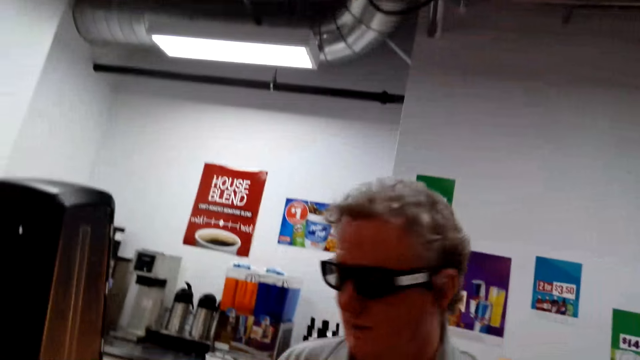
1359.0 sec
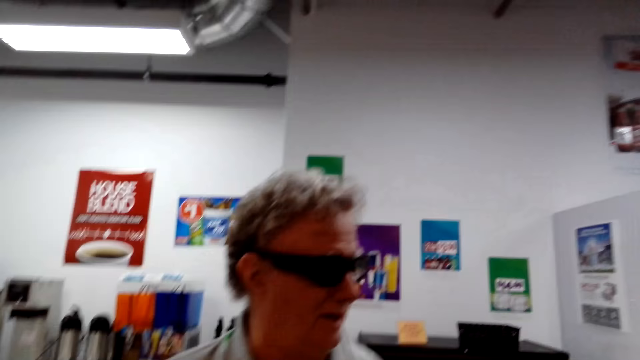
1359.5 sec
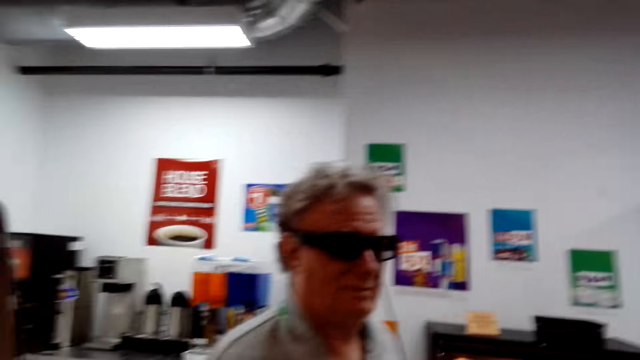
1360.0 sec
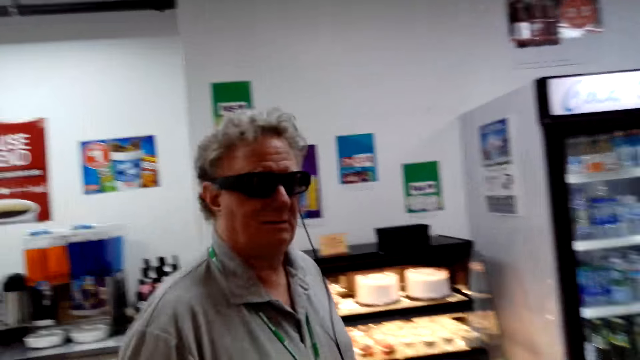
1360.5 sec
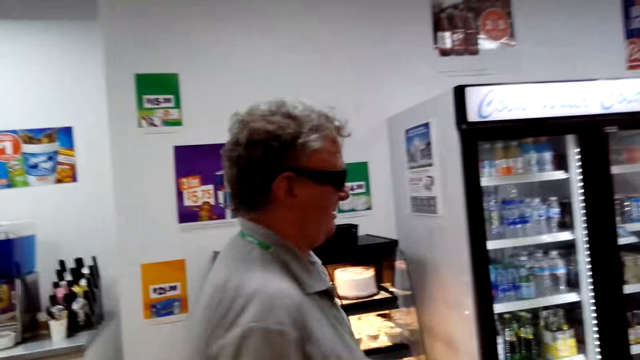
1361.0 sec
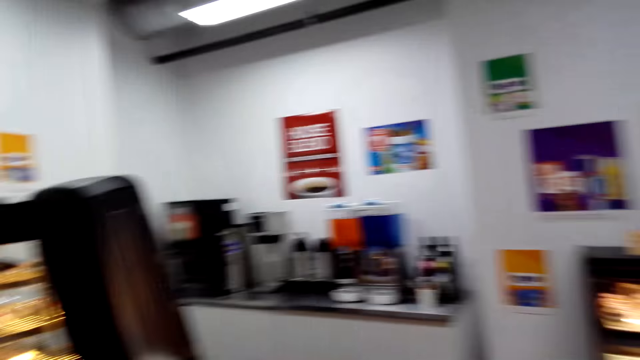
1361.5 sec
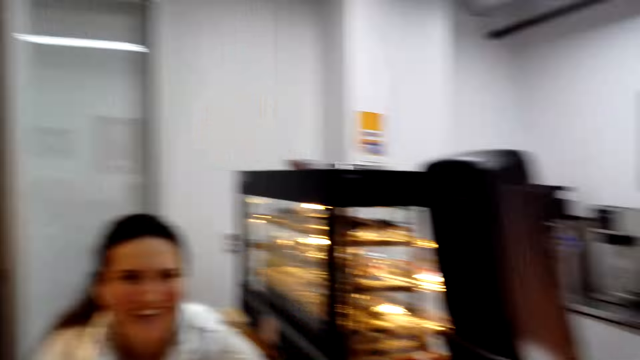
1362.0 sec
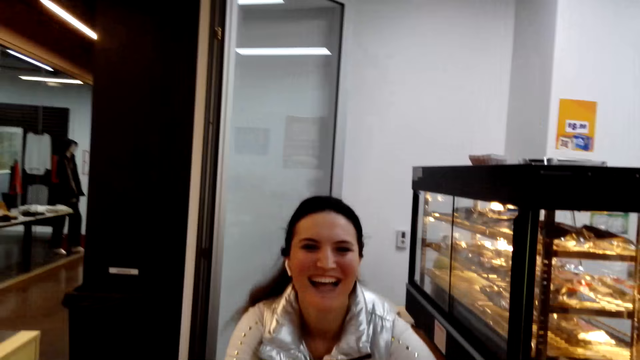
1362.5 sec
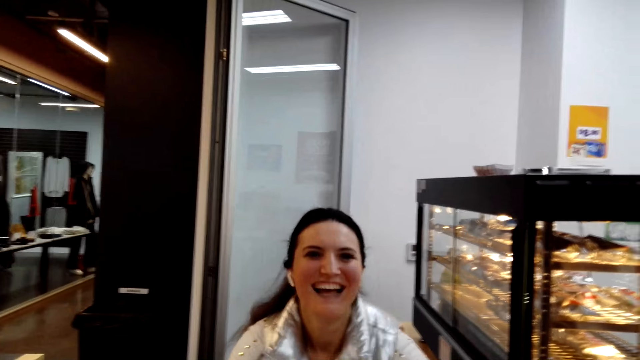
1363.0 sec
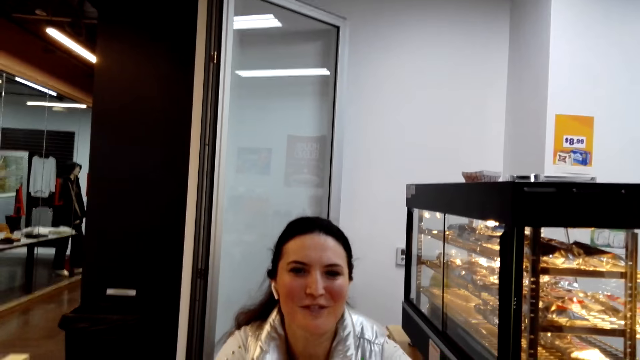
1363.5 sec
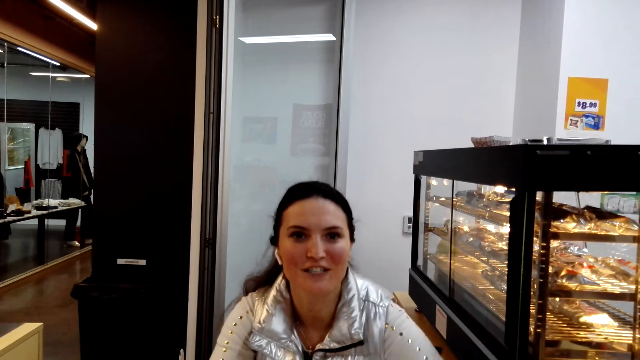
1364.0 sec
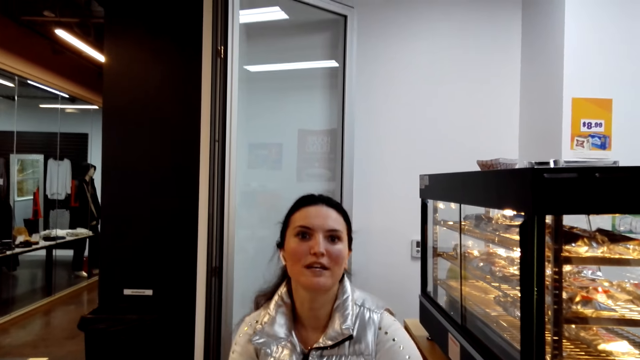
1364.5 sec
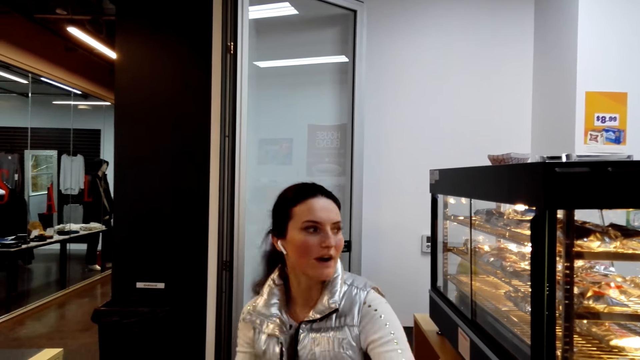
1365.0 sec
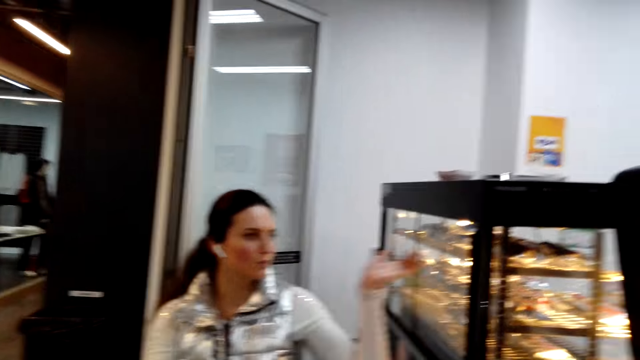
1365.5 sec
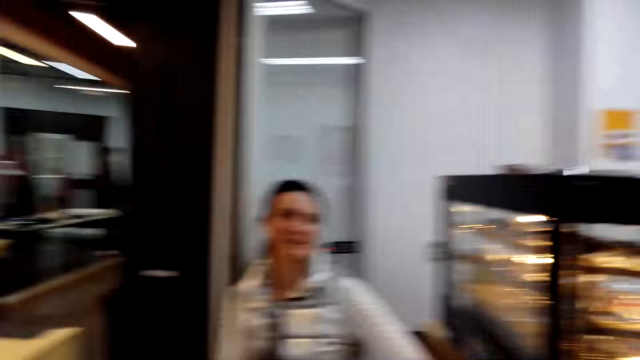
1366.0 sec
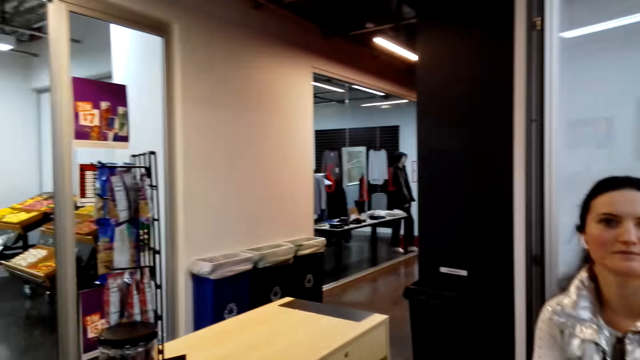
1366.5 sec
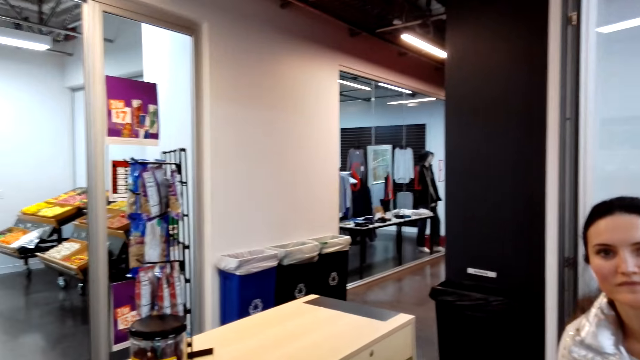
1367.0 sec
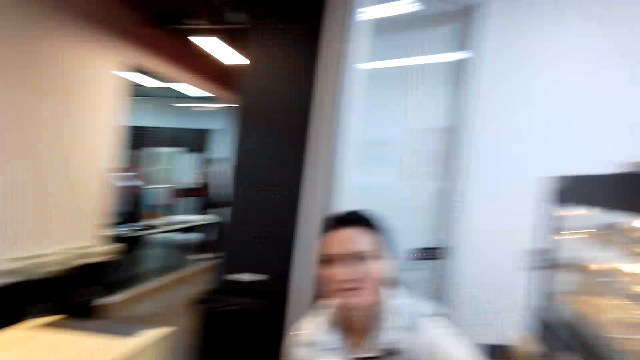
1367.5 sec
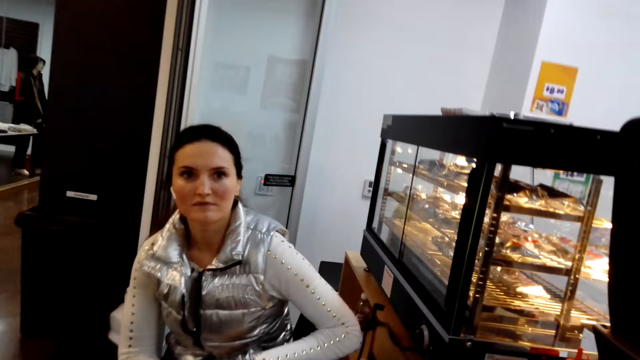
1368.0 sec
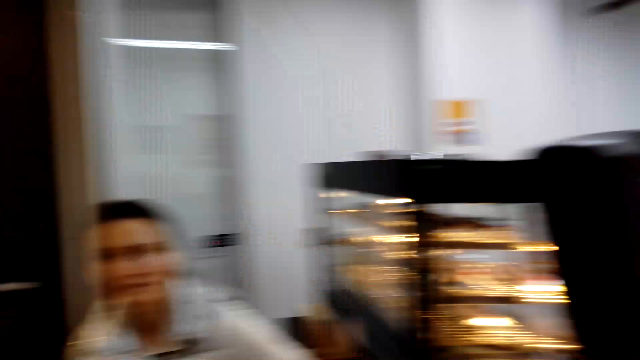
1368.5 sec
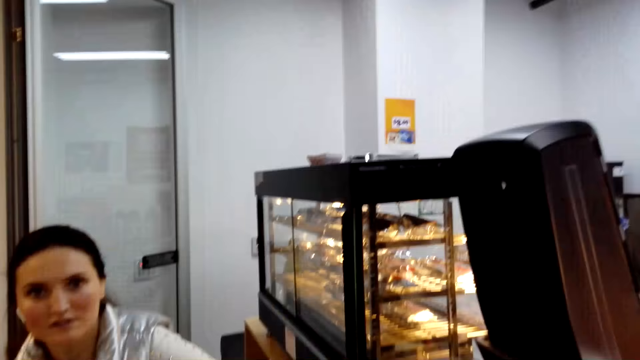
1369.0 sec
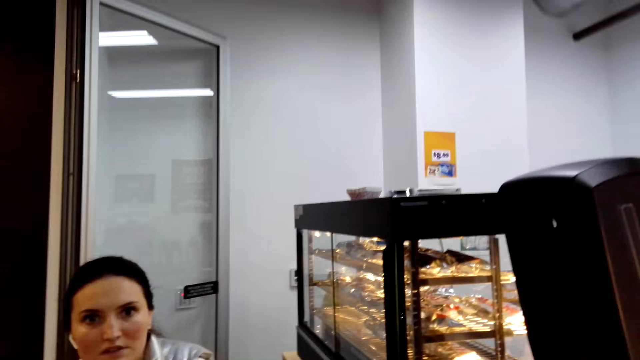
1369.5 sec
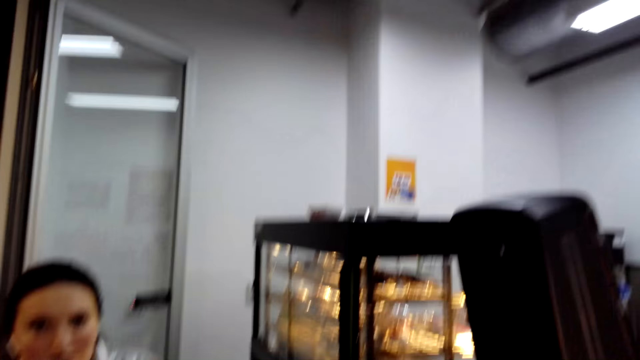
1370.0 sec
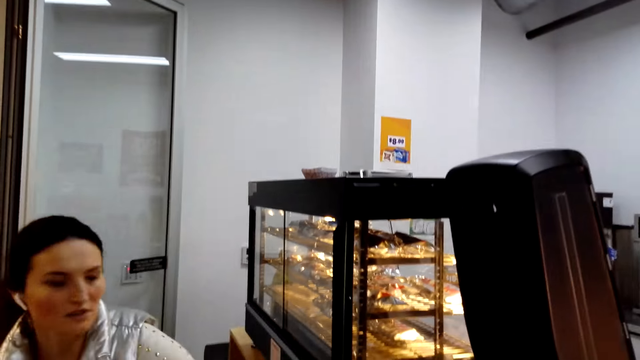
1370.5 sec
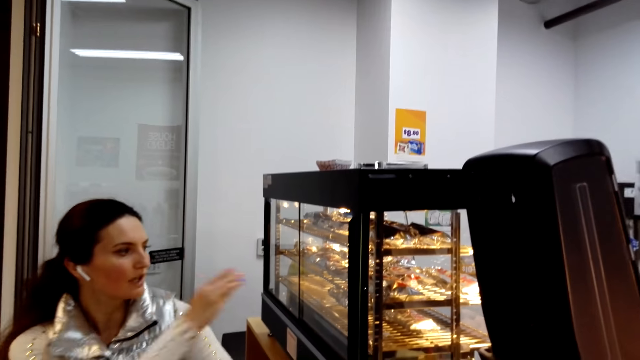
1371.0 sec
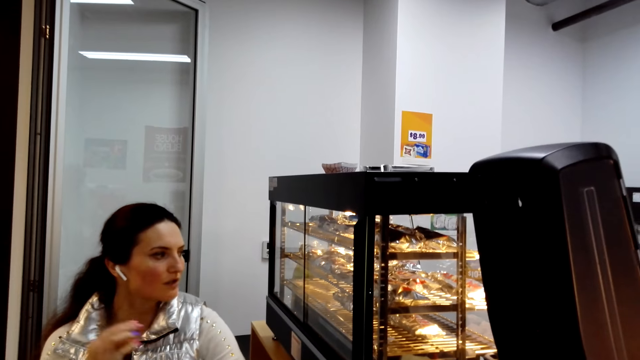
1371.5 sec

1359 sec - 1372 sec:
The camera wearer stands at the store counter. They speak to a person. A lady sits in the counter. A woman makes a gesture. The camera wearer turns around the room.

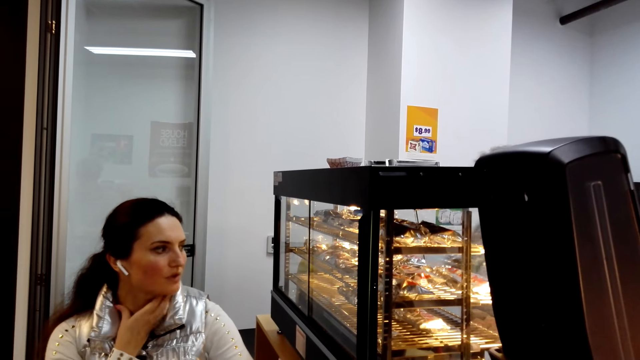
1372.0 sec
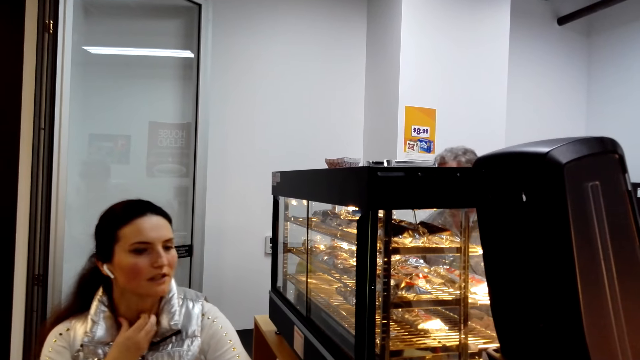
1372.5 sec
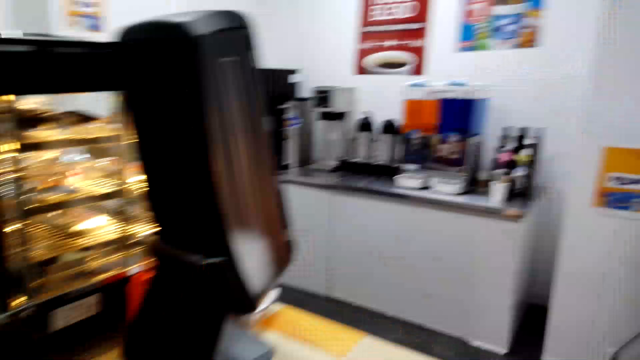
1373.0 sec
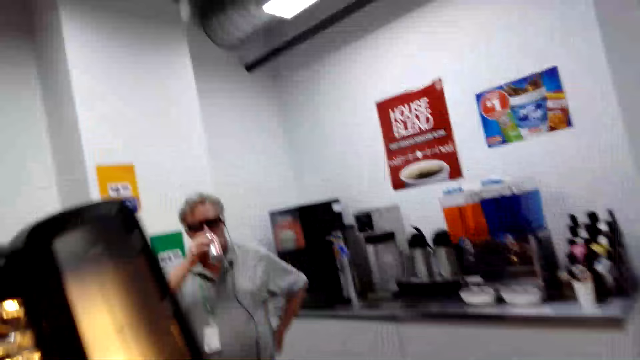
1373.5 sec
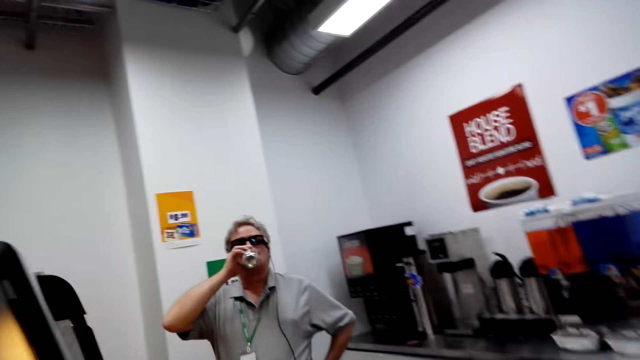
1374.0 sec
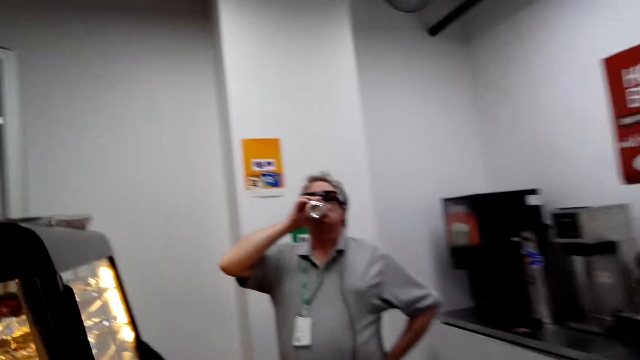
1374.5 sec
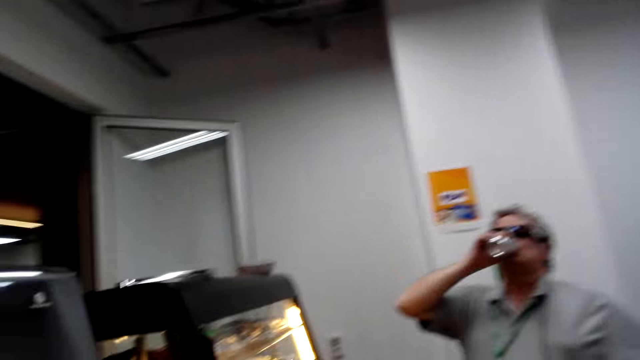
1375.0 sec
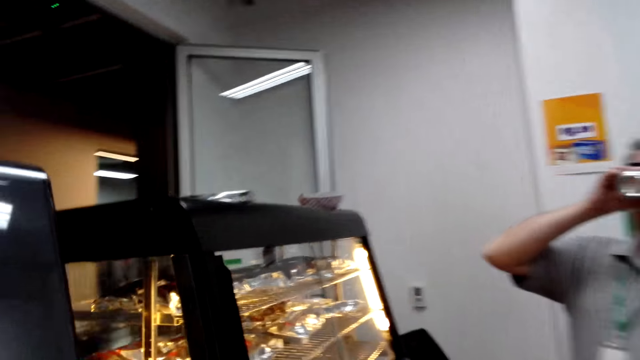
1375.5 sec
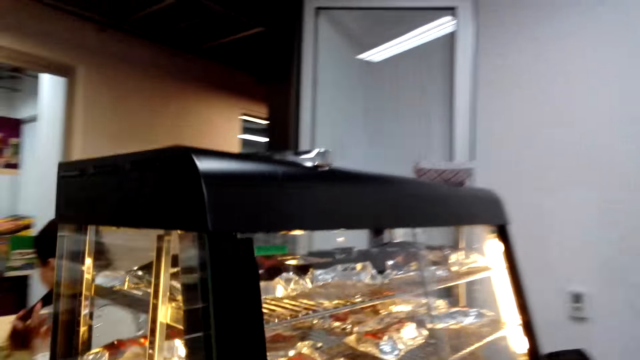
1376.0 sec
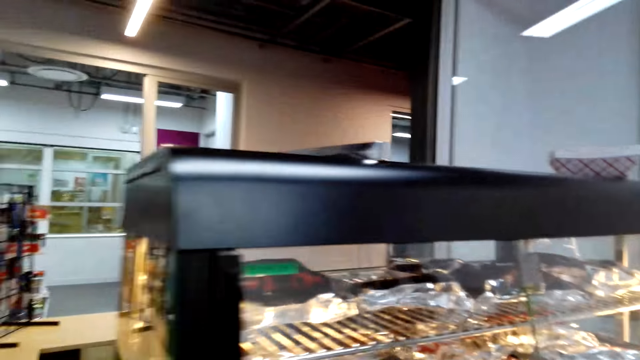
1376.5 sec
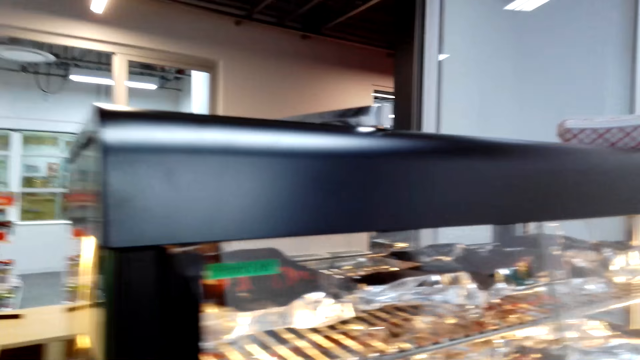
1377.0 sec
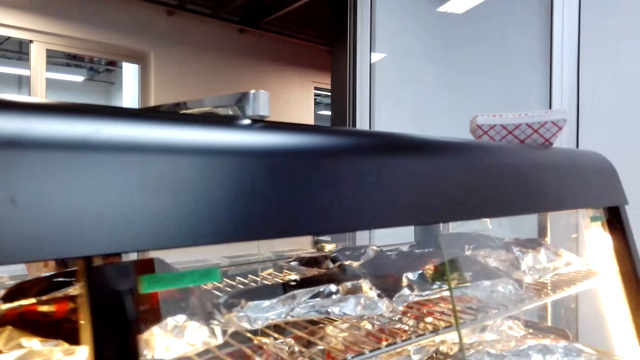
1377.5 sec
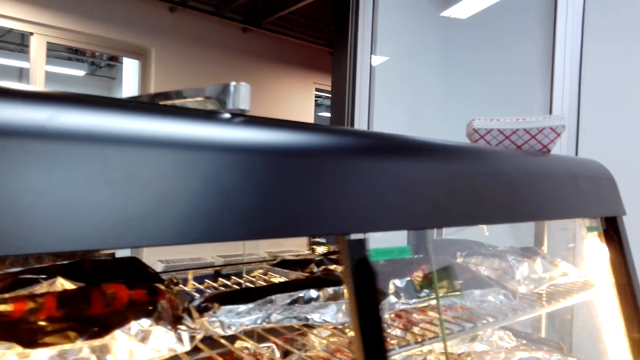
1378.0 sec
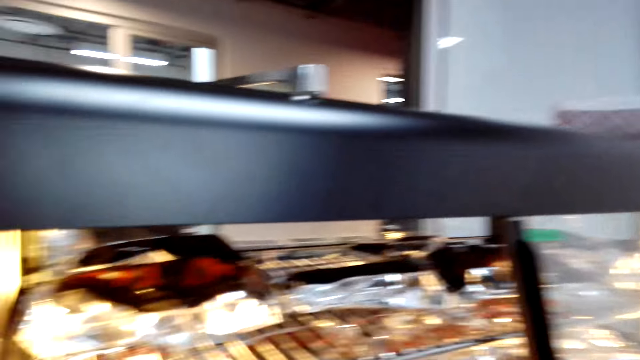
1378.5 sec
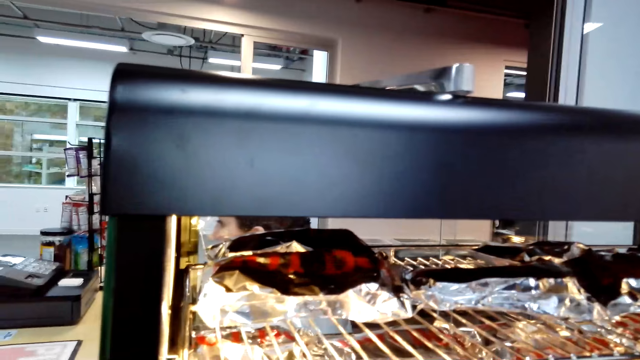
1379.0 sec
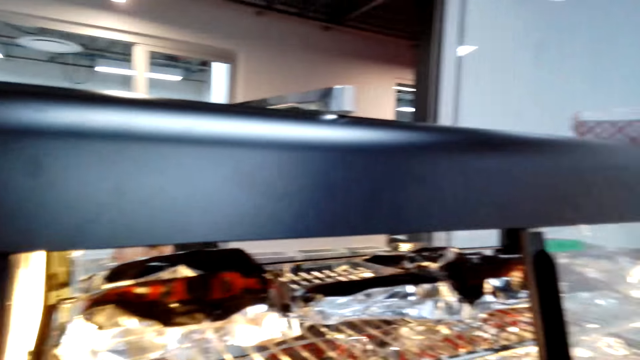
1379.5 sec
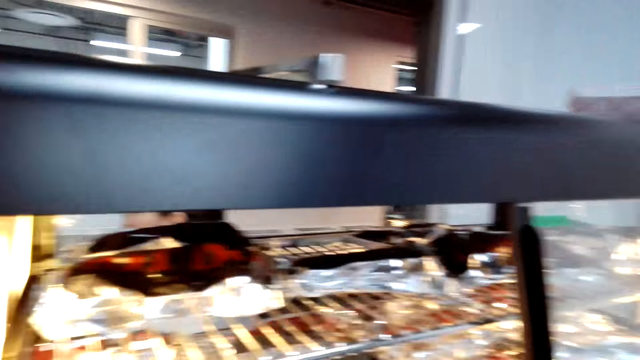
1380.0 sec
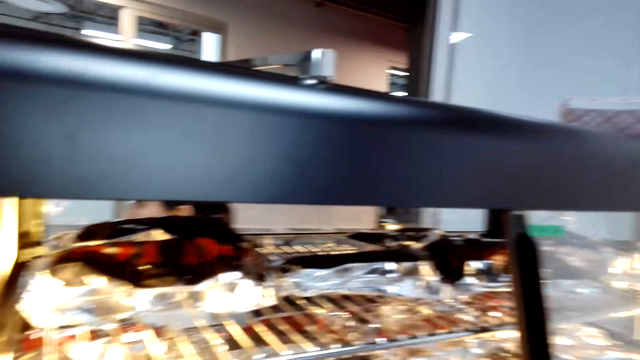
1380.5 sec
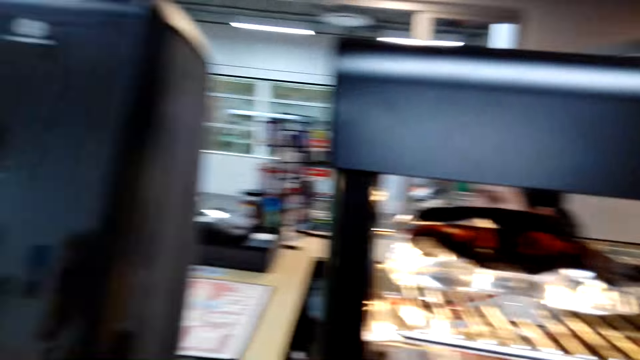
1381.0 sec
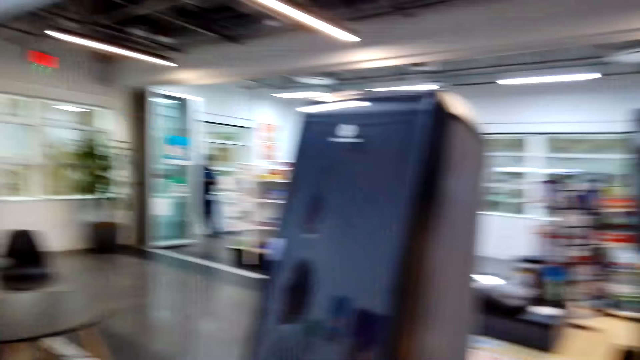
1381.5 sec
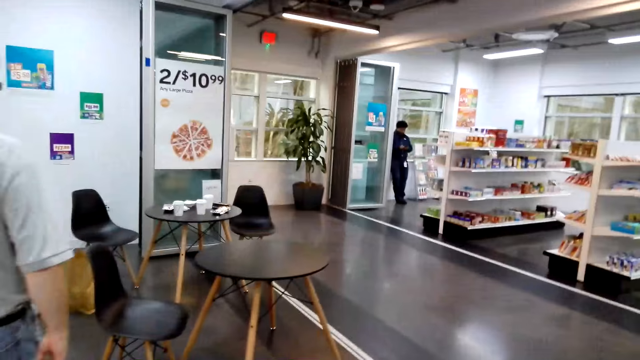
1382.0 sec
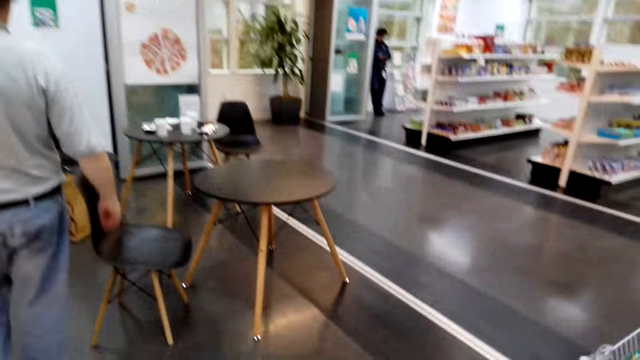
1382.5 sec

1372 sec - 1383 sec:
The camera wearer walks around the room. A man drinks water. The camera wearer walks around the room. They walk towards something. They open a display counter with the right hand. They turn around something. They walk towards the chair. They walk around the room.
